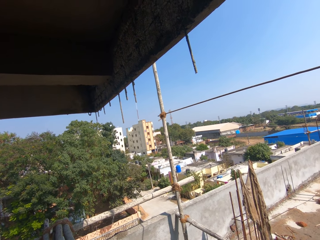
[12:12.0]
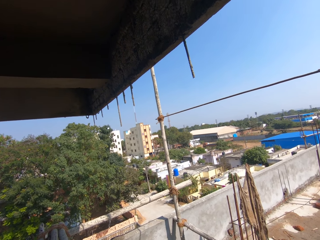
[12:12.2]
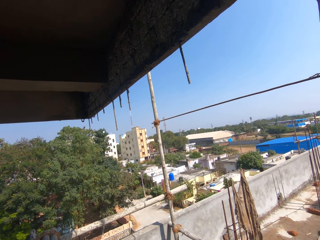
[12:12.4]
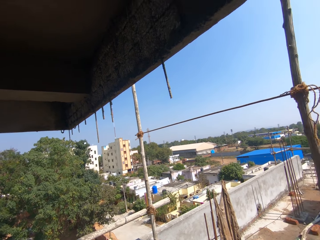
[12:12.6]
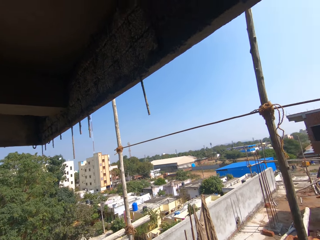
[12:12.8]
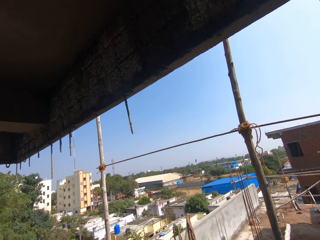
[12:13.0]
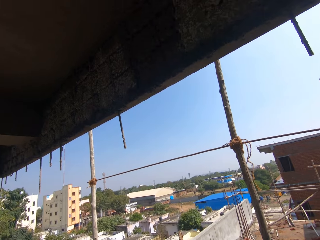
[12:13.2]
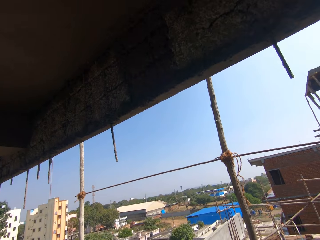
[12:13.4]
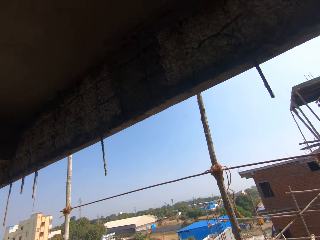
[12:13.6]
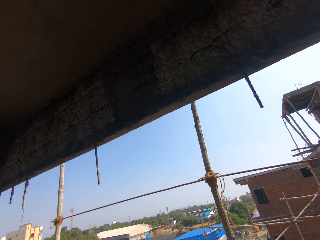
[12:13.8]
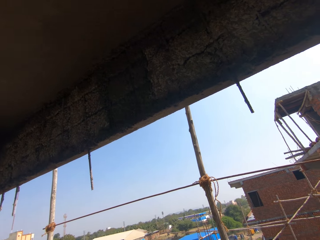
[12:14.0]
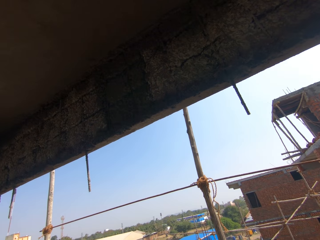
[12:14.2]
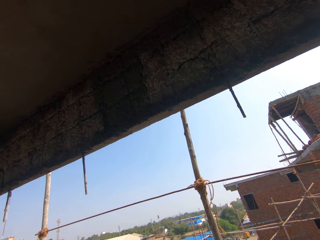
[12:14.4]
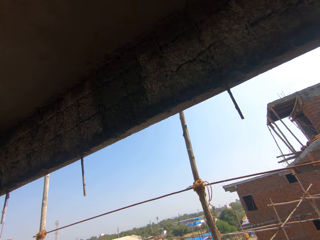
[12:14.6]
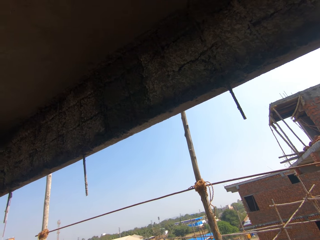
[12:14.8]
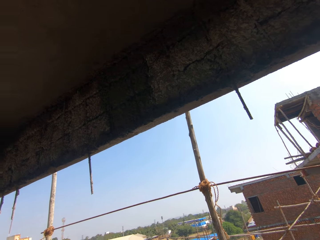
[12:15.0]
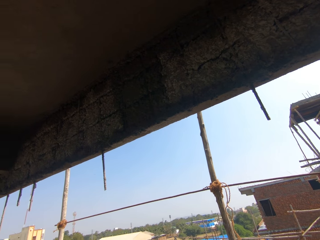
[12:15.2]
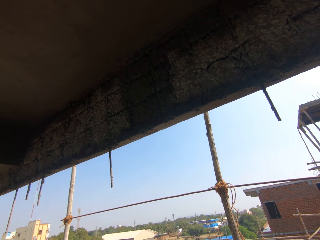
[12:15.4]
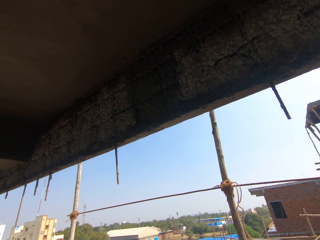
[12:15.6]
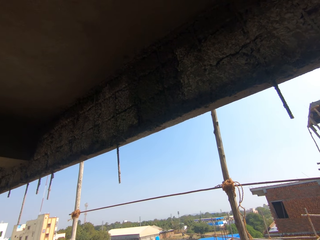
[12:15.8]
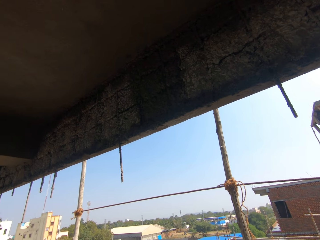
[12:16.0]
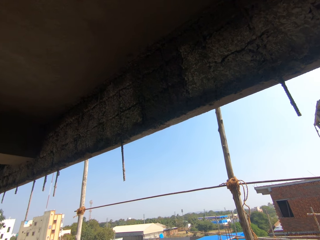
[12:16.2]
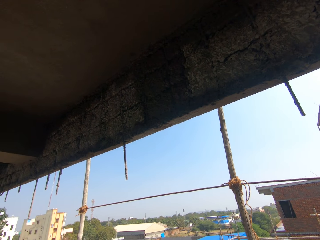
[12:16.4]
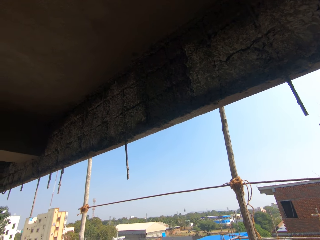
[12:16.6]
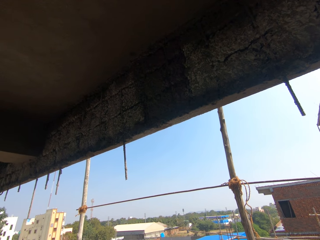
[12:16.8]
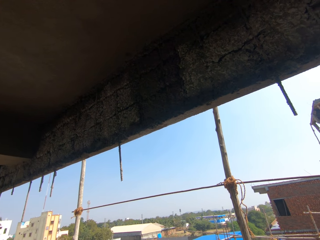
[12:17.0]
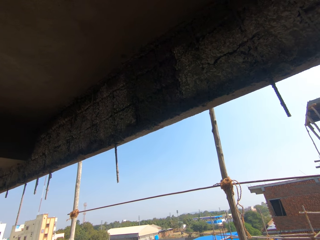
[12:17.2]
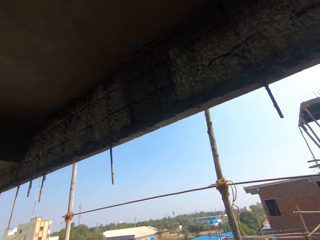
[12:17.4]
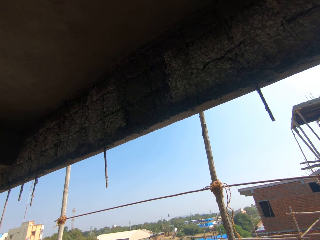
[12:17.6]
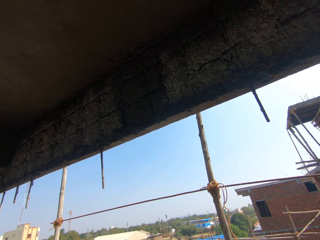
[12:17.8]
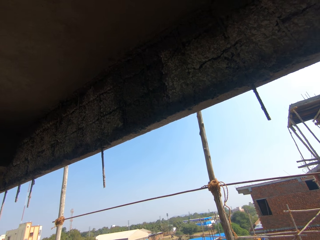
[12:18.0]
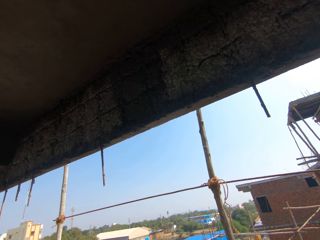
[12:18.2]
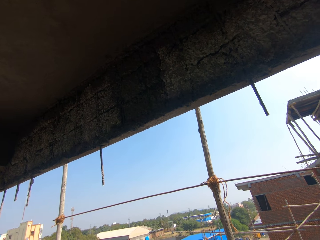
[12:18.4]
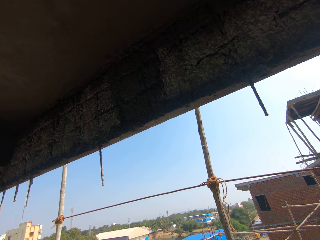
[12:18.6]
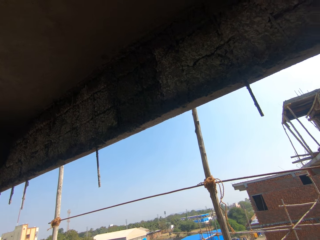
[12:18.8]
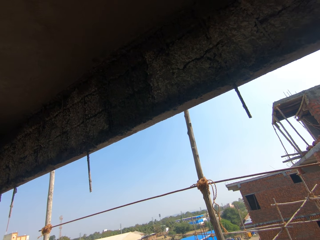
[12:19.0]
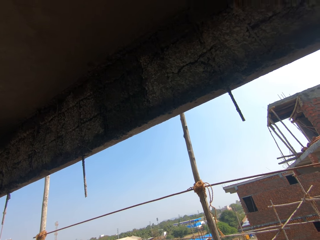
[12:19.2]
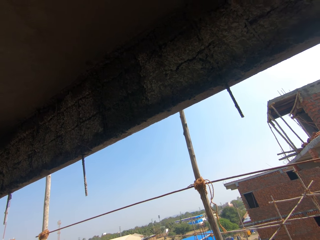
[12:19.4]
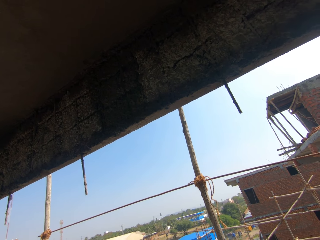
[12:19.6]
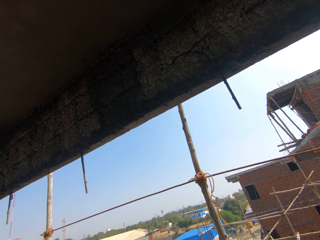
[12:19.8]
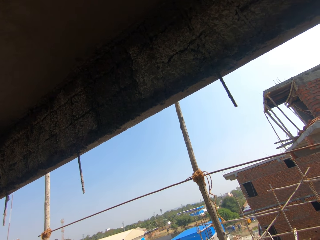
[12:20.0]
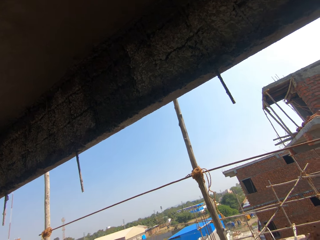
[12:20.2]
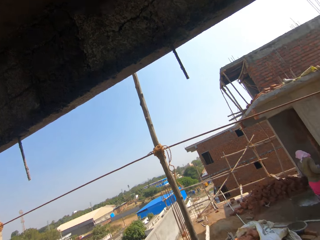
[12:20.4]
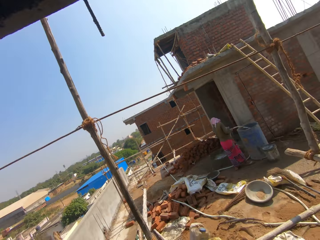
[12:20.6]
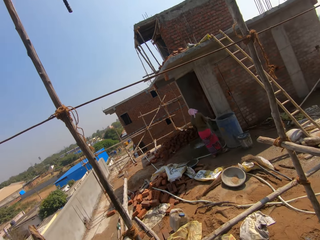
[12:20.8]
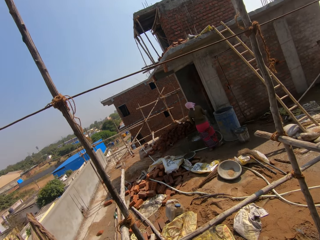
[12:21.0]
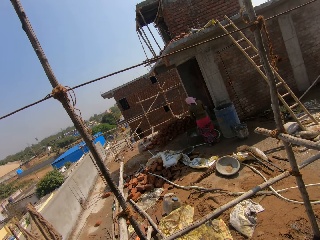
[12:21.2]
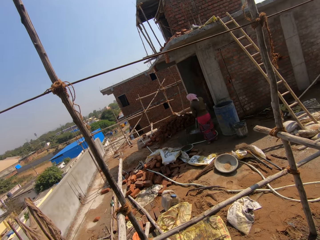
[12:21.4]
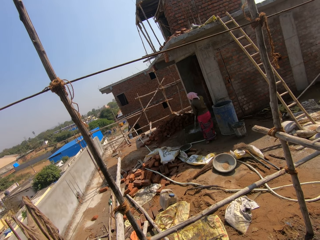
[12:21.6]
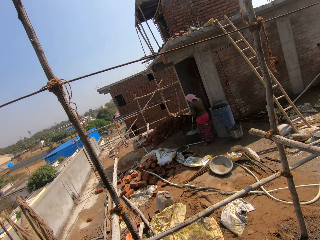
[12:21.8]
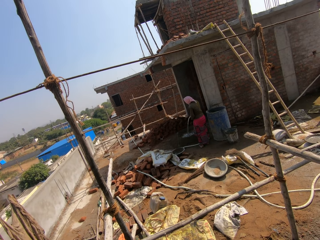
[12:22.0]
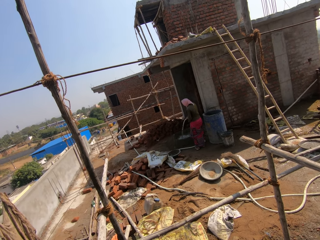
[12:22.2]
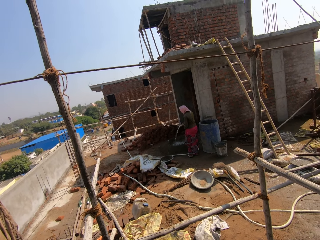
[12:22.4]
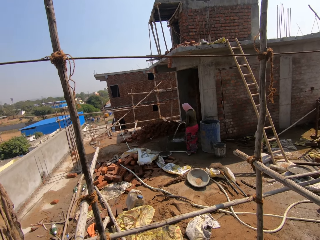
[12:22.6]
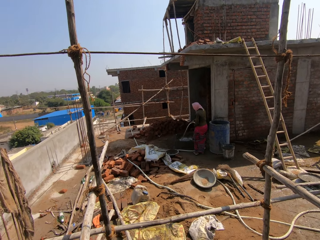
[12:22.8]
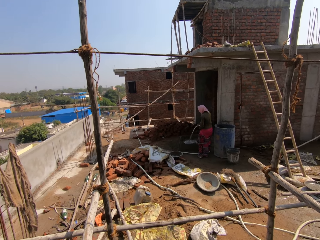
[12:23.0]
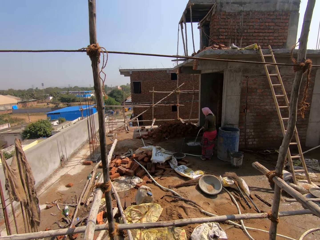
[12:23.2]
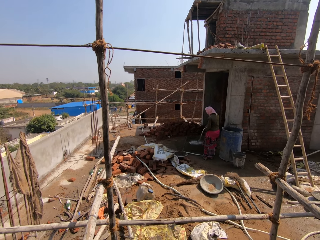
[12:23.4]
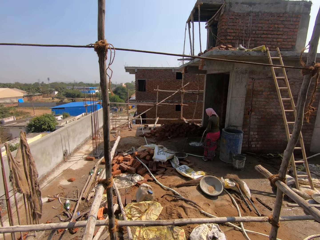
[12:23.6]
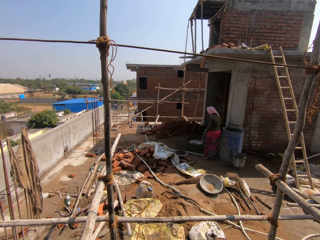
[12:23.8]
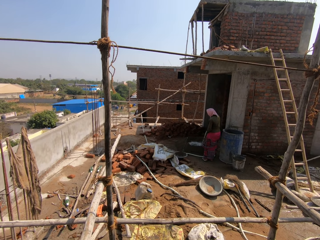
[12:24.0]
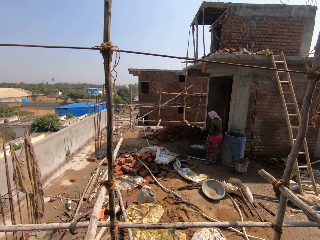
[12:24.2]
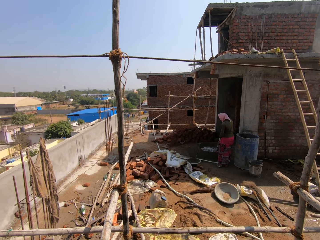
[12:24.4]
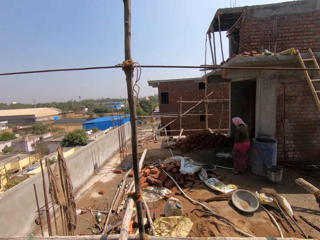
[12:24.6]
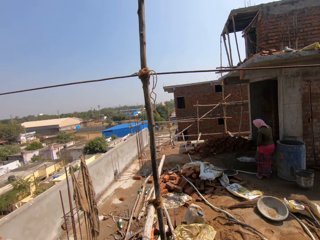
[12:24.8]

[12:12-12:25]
The camera wearer looks at a woman. The woman removes the hose pipe from the water tank and puts water in the mortar.

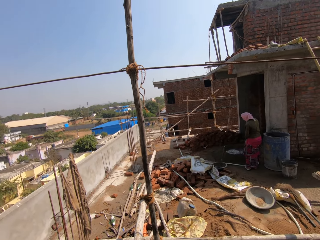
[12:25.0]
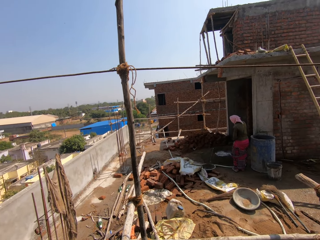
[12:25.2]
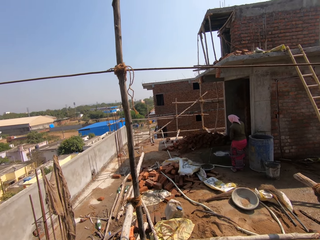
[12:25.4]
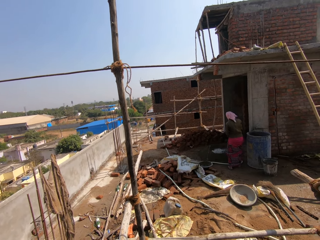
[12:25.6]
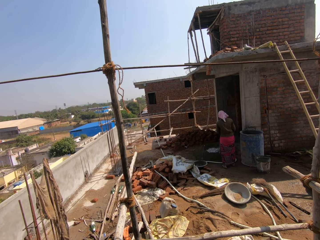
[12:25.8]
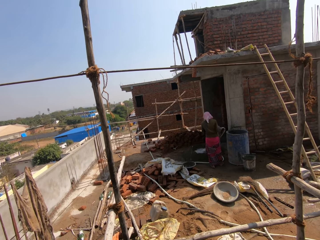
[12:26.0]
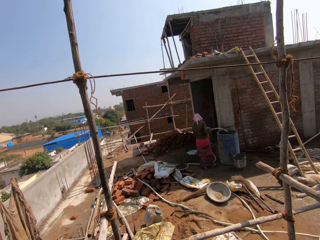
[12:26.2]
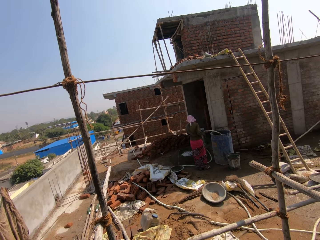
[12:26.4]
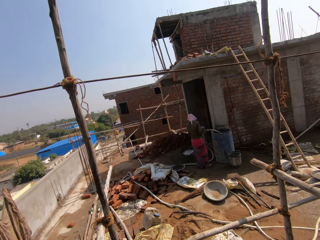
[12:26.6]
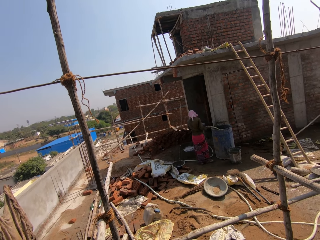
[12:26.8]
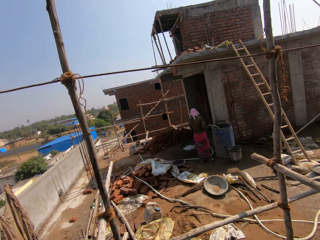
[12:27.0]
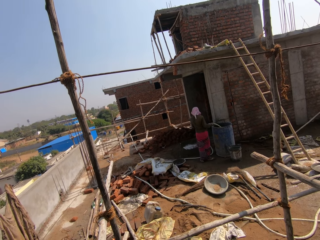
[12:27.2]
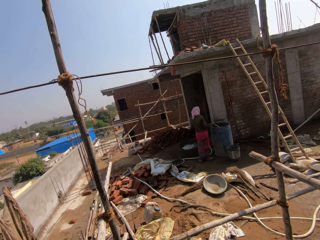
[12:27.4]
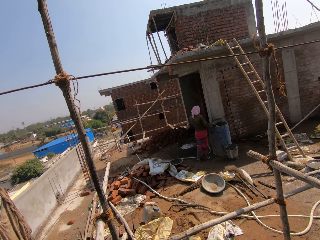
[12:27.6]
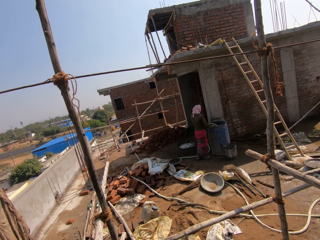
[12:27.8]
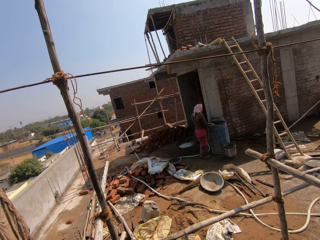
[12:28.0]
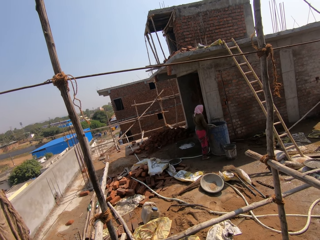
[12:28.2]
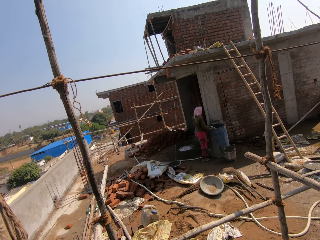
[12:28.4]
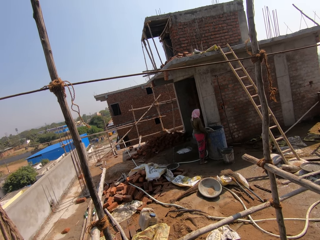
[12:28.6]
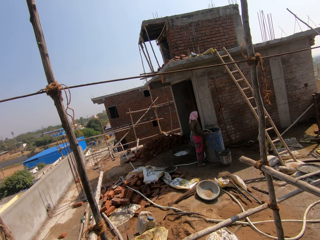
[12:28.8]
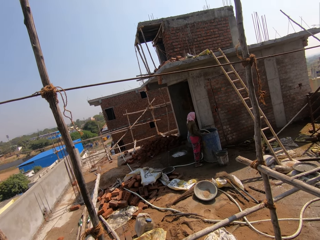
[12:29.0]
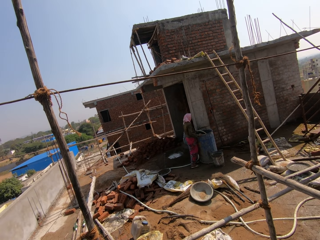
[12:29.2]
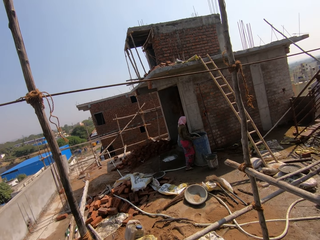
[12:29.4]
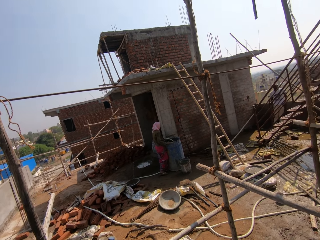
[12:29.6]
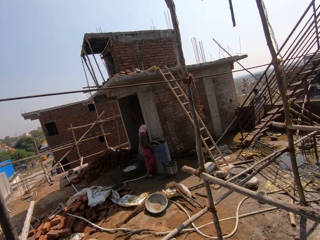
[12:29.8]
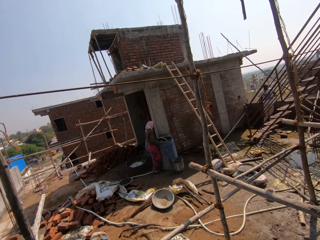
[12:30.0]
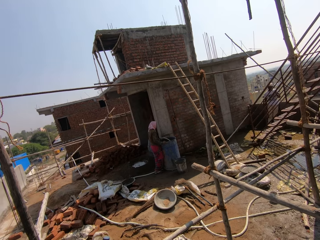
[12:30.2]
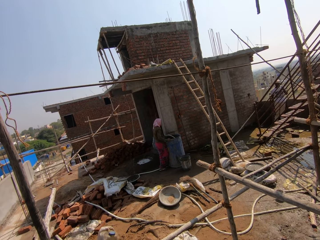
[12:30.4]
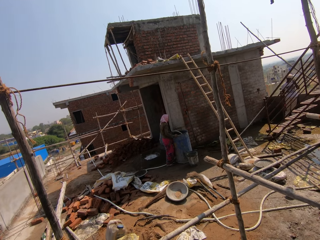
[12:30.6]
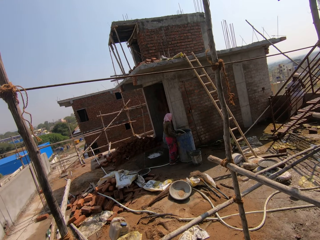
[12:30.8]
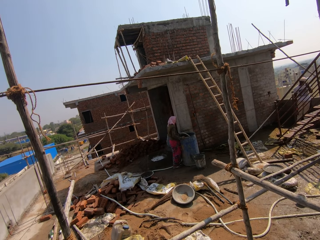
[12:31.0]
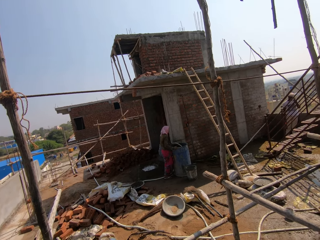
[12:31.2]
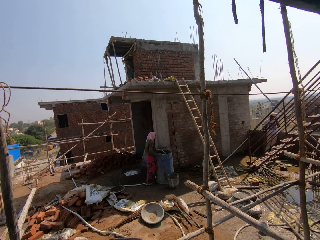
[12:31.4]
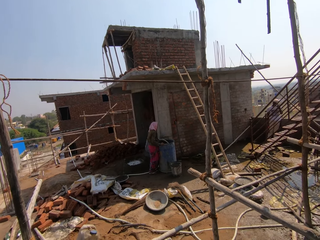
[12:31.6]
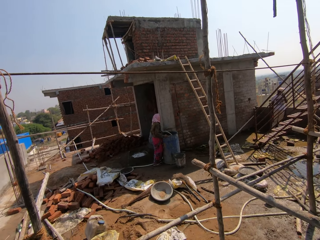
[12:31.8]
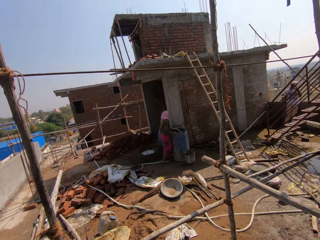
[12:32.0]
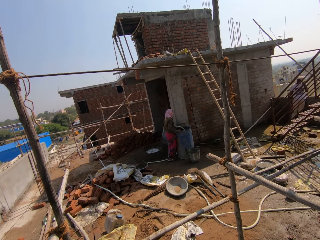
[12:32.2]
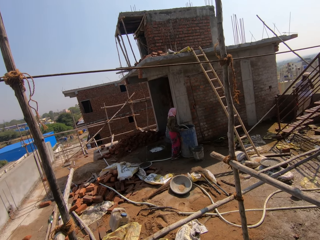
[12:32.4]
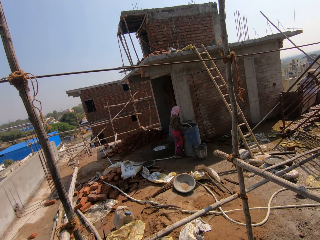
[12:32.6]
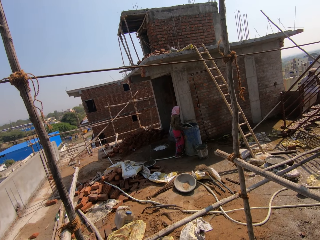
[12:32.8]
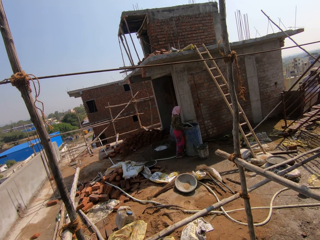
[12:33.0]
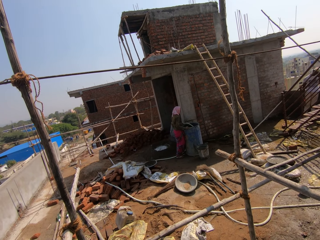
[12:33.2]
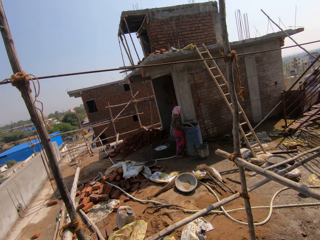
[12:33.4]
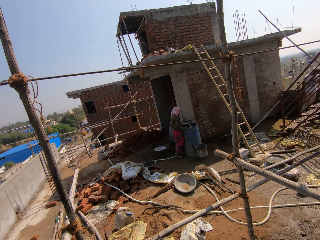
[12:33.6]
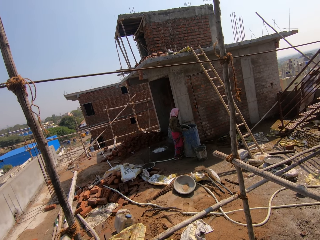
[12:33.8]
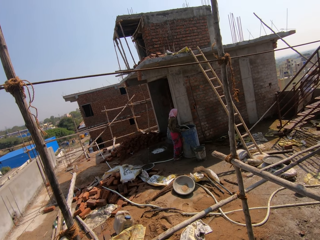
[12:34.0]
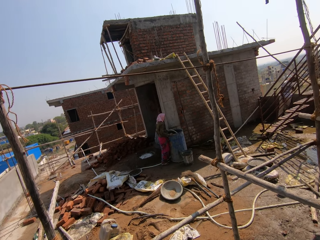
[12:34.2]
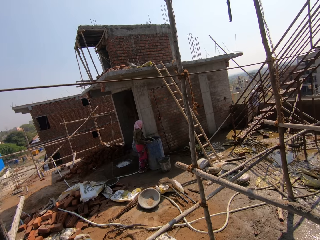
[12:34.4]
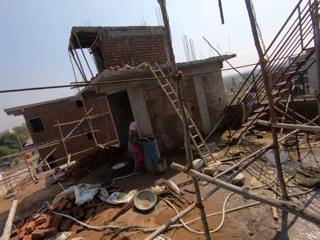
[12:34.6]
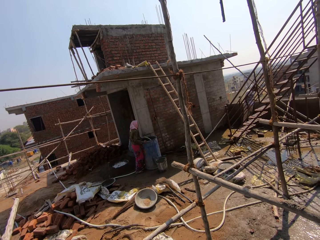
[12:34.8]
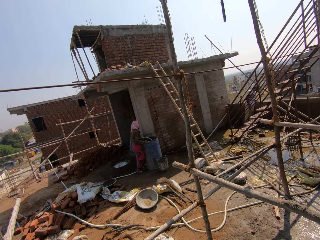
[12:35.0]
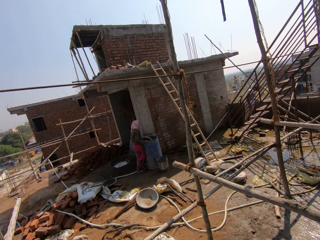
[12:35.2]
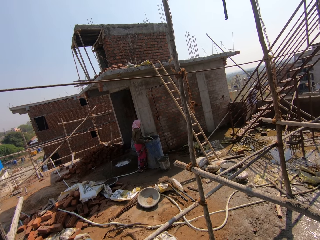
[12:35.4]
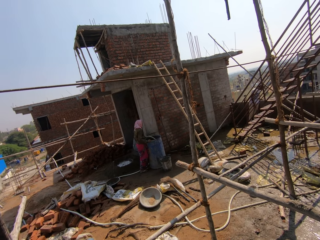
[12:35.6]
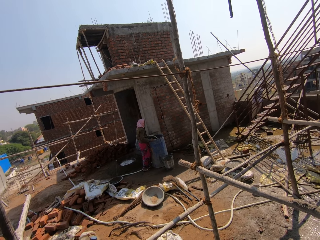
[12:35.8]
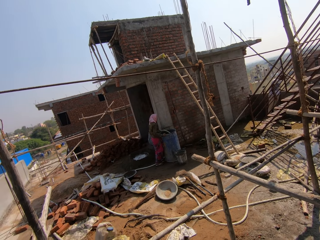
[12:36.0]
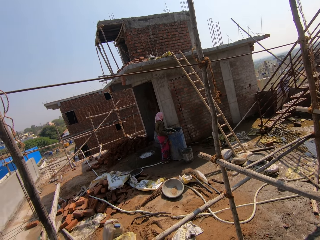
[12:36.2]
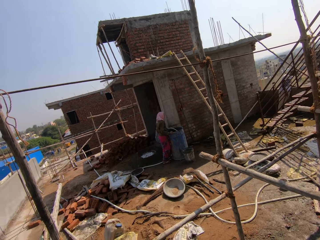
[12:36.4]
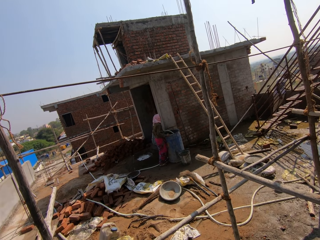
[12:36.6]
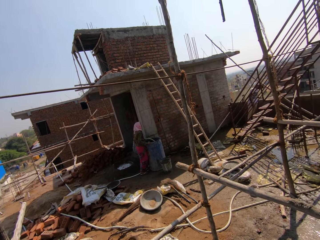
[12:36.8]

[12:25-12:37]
A woman puts the hose pipe in the water tank. The camera wearer looks at the woman and a man.
